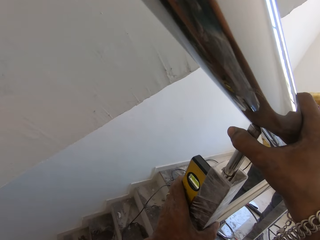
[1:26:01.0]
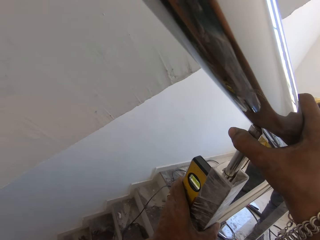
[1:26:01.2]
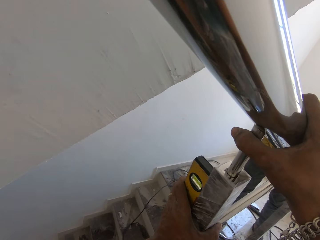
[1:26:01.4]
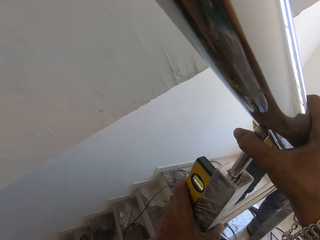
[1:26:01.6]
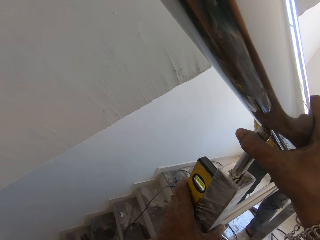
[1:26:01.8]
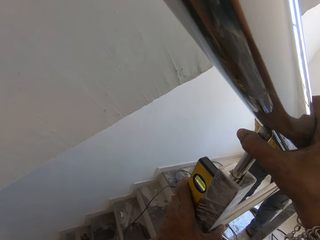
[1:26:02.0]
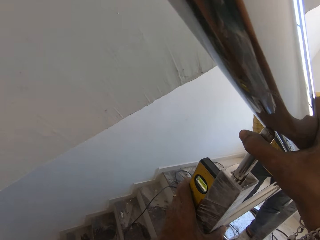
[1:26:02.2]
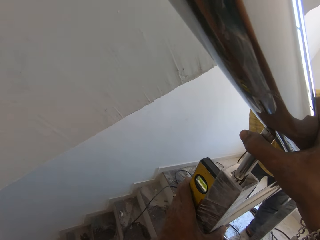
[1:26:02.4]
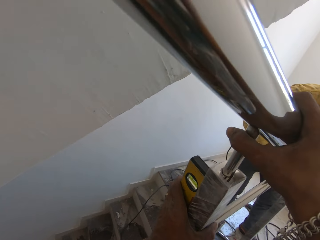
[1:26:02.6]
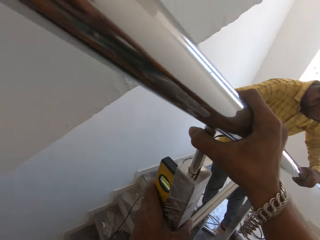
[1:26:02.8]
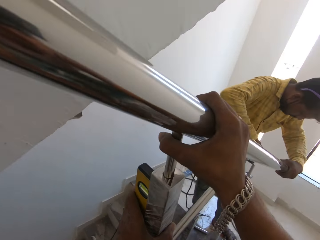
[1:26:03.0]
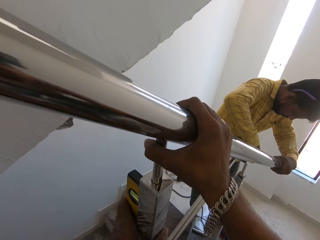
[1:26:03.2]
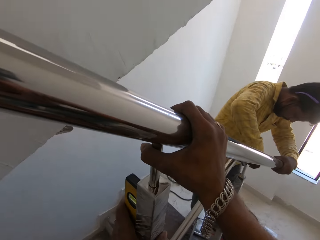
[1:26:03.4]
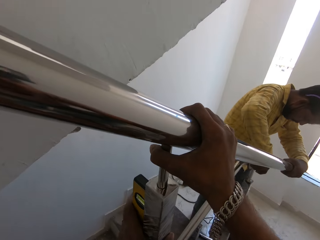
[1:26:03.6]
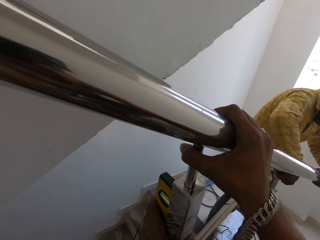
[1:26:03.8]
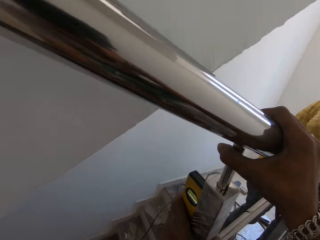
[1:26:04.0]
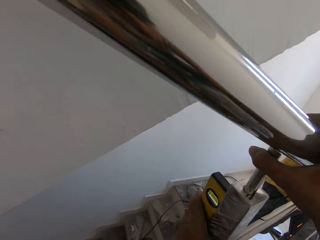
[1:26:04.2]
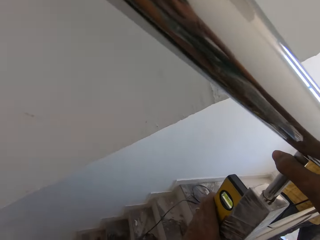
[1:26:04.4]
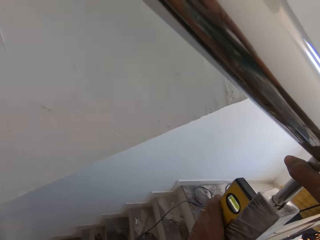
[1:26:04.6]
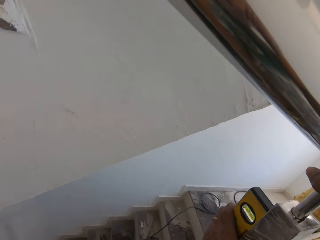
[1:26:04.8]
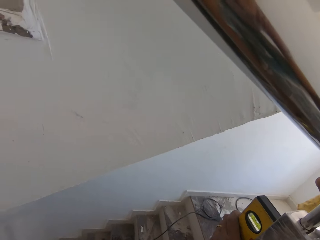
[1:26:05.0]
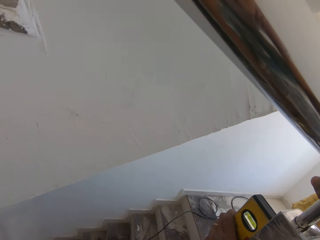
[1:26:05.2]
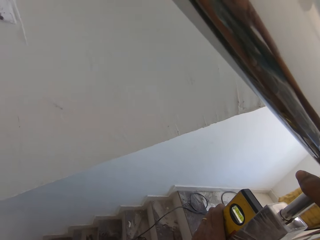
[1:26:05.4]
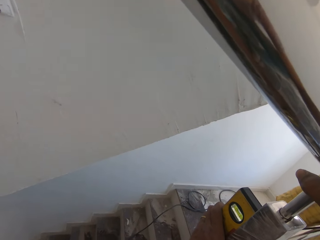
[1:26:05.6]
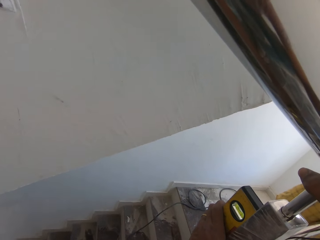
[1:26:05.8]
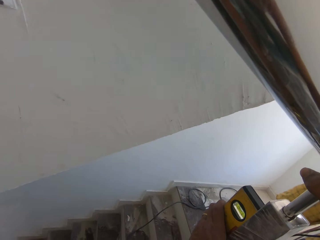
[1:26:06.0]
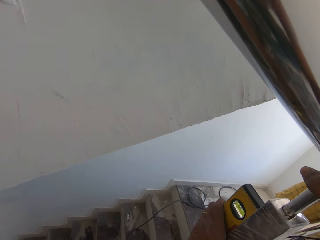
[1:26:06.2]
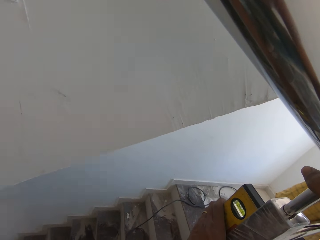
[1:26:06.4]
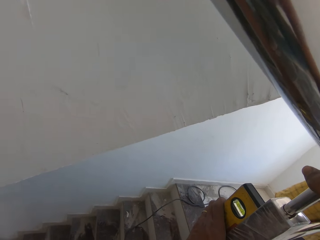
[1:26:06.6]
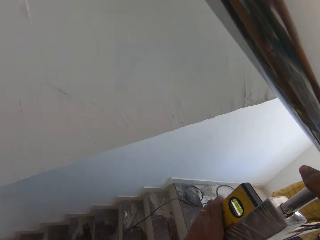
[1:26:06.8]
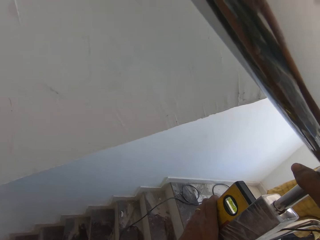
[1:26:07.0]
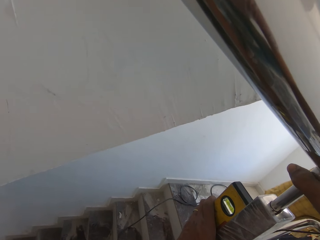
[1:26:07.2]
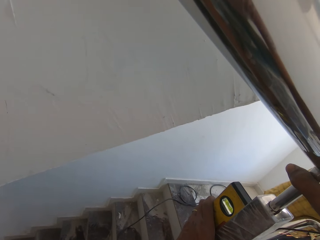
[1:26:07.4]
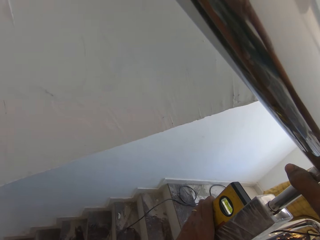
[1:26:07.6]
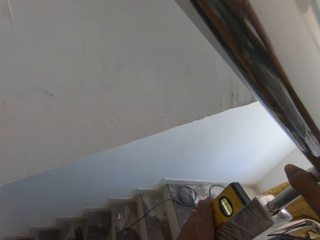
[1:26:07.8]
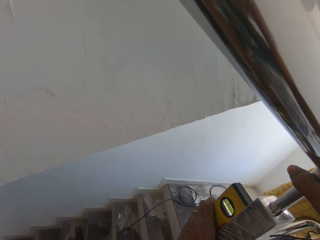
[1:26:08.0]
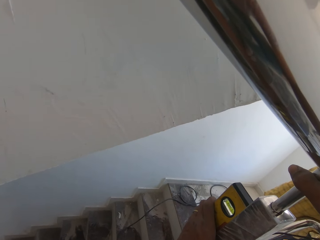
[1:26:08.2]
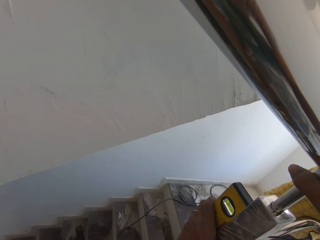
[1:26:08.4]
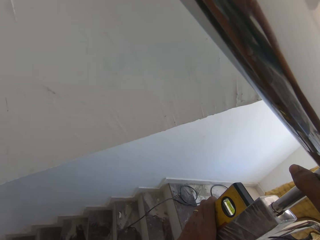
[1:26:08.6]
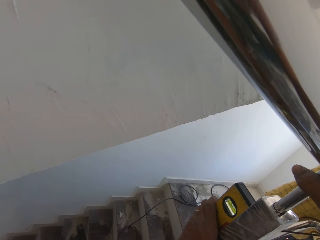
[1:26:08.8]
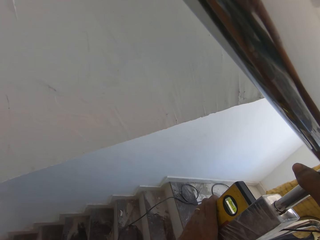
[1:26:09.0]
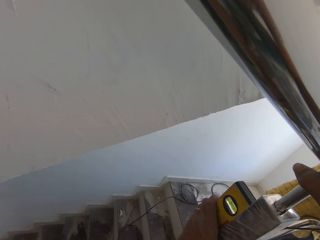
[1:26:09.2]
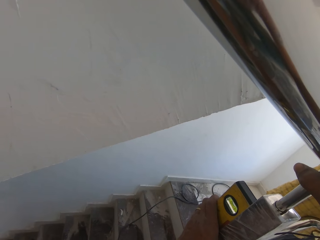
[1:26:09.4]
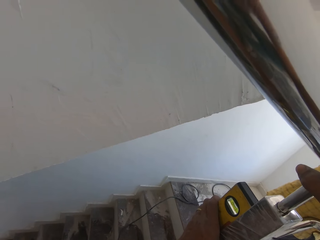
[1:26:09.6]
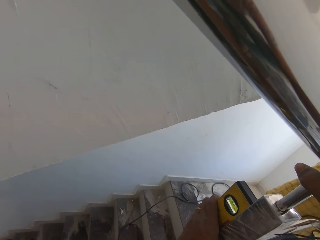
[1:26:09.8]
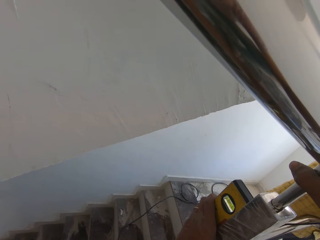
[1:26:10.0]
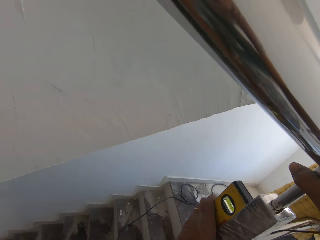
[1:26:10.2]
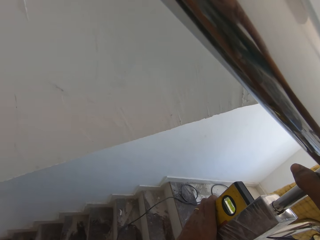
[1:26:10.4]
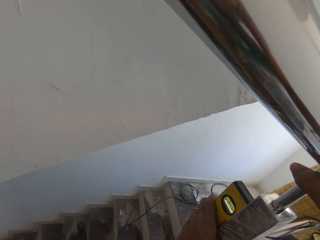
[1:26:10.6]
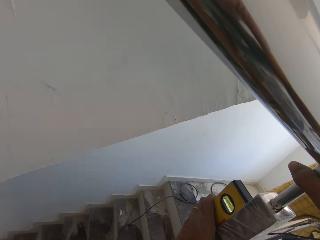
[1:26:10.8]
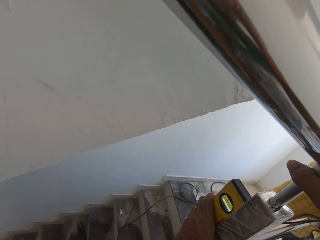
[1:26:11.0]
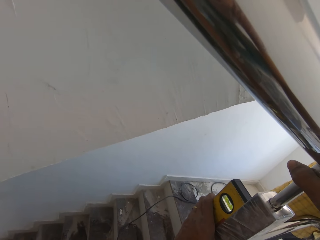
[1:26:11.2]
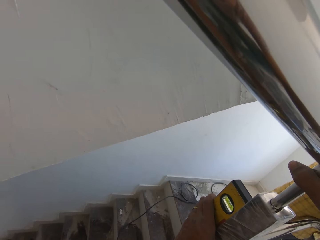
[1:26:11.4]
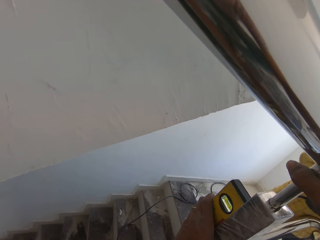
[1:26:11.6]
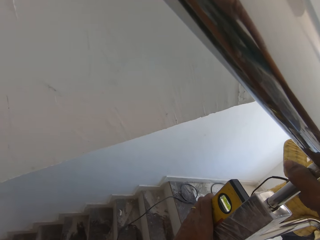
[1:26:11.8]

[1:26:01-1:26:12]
A man polishes the balusters with the angle grinder in his right hand. He grinds the metal. The camera wearer looks around.

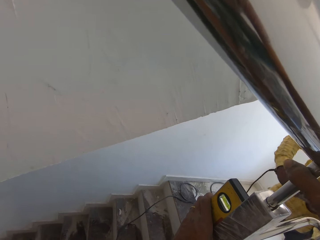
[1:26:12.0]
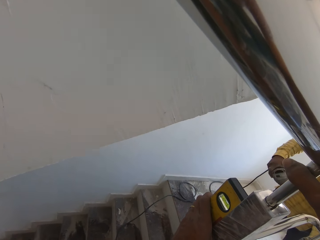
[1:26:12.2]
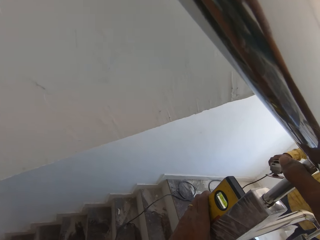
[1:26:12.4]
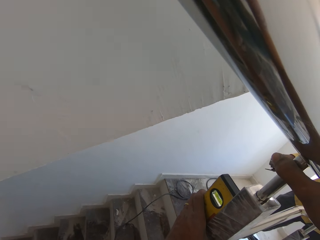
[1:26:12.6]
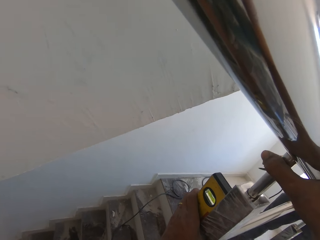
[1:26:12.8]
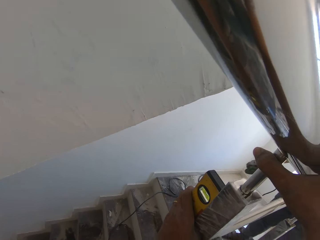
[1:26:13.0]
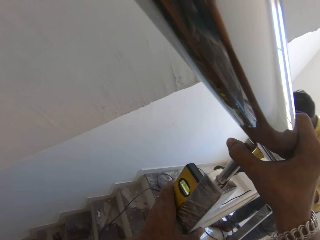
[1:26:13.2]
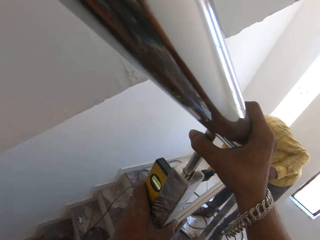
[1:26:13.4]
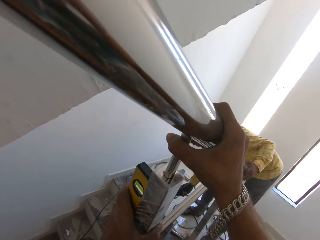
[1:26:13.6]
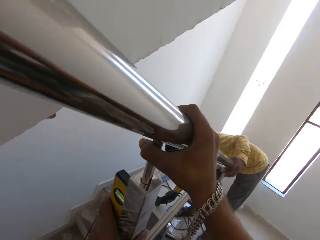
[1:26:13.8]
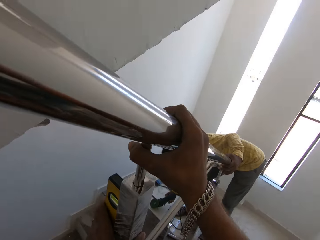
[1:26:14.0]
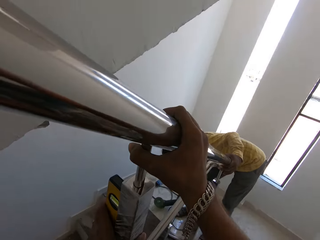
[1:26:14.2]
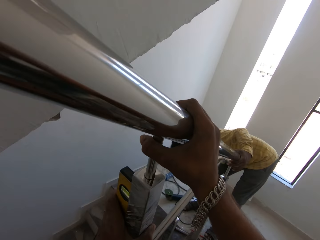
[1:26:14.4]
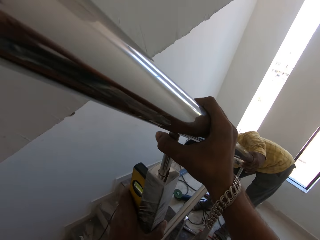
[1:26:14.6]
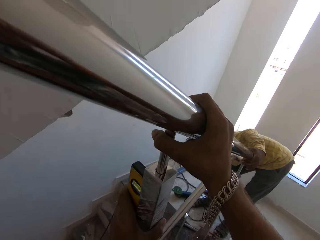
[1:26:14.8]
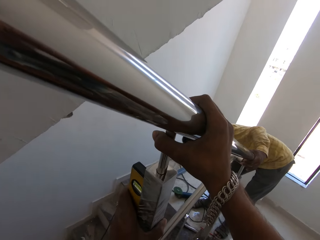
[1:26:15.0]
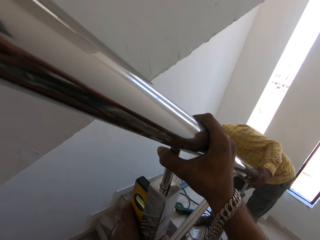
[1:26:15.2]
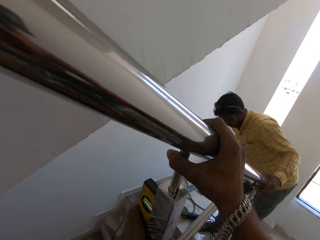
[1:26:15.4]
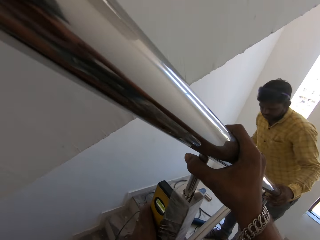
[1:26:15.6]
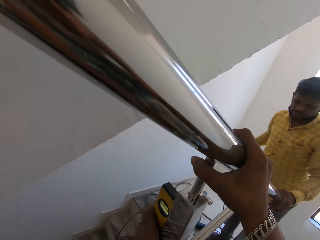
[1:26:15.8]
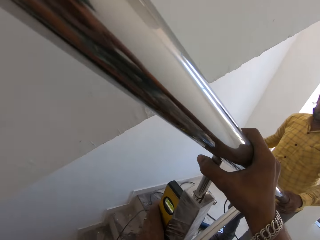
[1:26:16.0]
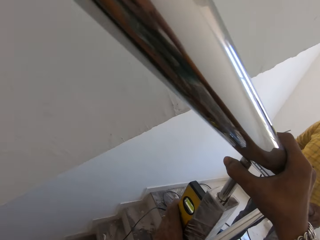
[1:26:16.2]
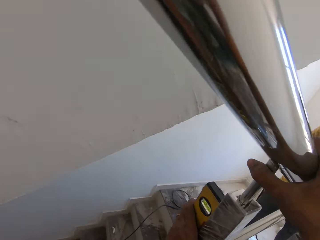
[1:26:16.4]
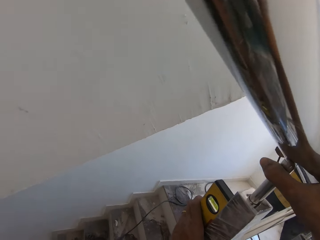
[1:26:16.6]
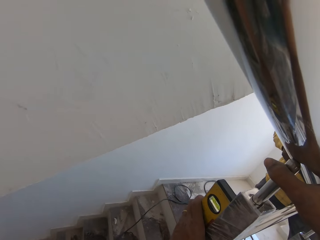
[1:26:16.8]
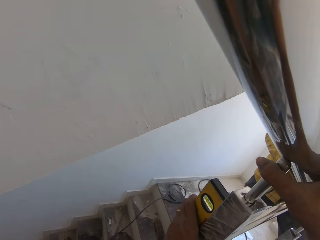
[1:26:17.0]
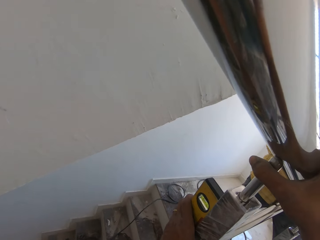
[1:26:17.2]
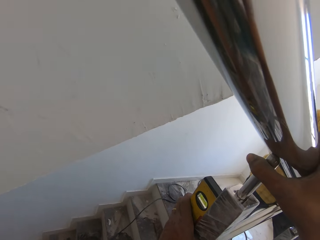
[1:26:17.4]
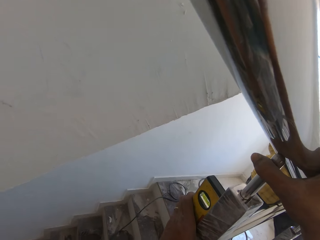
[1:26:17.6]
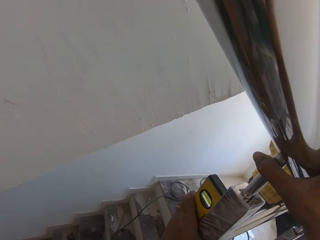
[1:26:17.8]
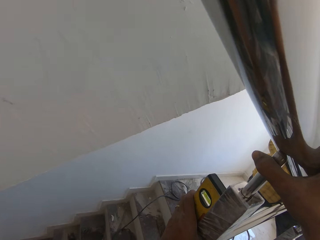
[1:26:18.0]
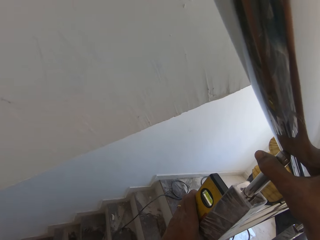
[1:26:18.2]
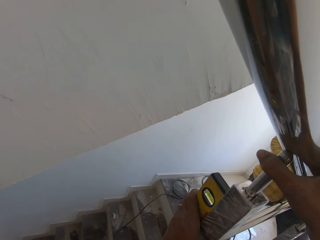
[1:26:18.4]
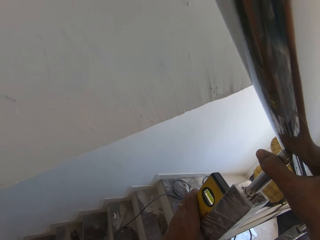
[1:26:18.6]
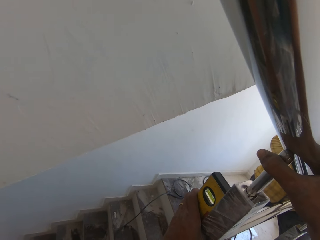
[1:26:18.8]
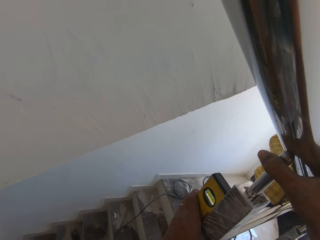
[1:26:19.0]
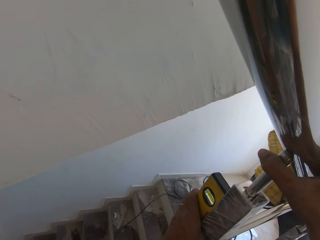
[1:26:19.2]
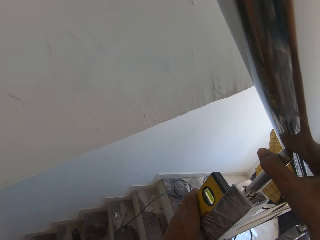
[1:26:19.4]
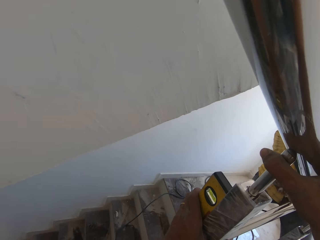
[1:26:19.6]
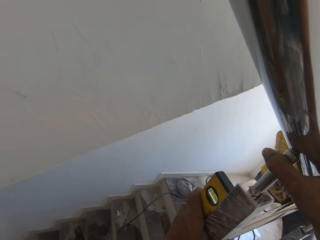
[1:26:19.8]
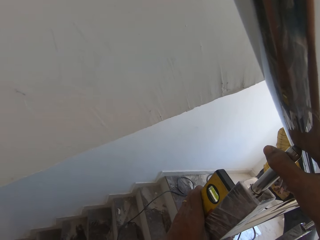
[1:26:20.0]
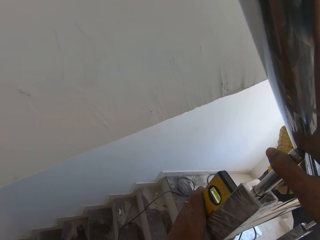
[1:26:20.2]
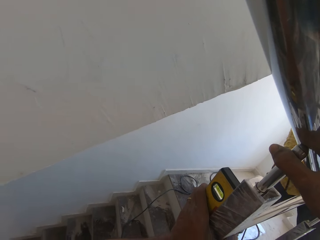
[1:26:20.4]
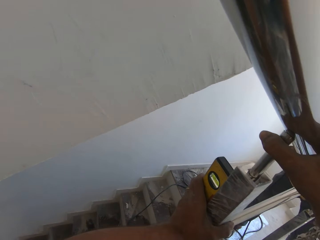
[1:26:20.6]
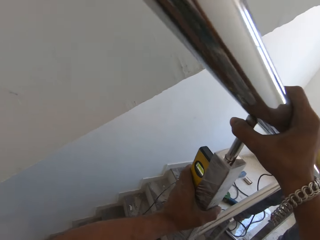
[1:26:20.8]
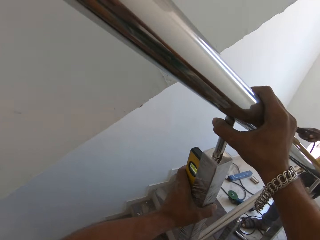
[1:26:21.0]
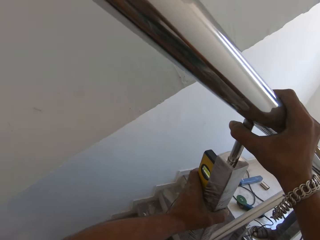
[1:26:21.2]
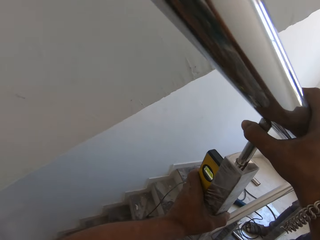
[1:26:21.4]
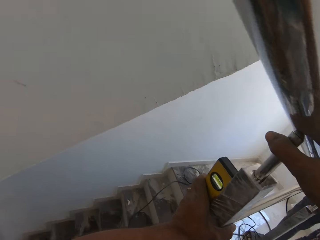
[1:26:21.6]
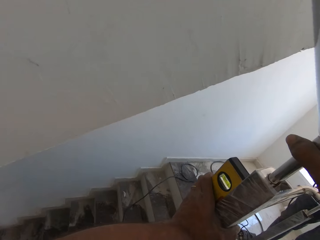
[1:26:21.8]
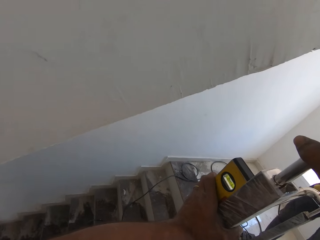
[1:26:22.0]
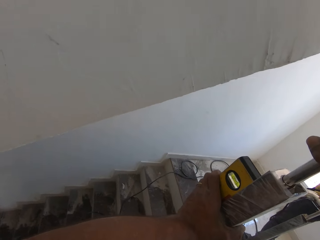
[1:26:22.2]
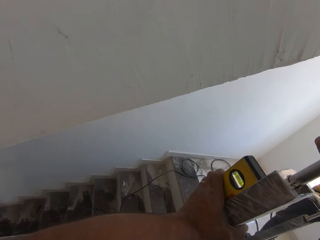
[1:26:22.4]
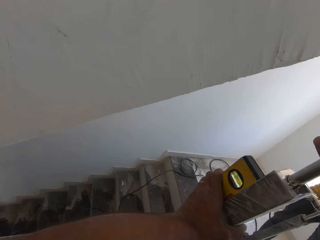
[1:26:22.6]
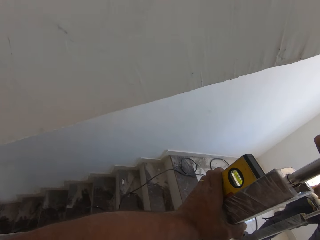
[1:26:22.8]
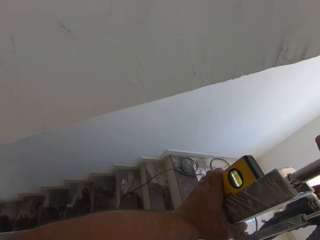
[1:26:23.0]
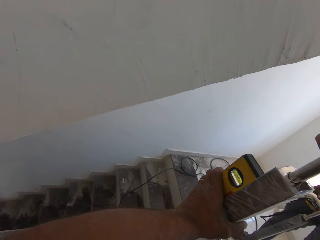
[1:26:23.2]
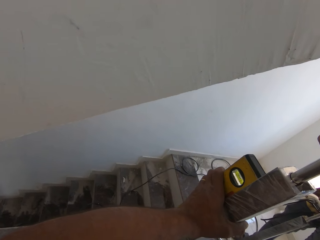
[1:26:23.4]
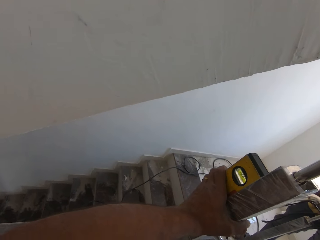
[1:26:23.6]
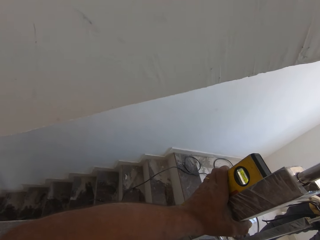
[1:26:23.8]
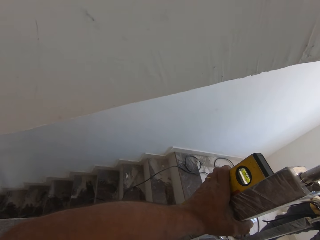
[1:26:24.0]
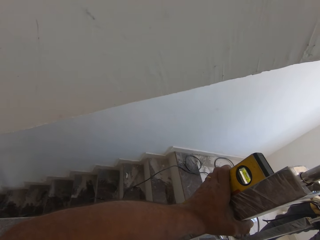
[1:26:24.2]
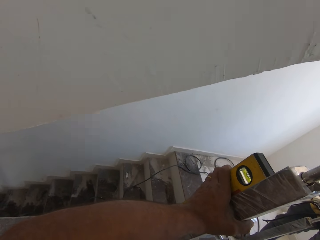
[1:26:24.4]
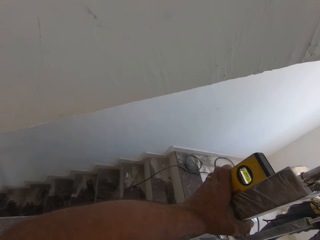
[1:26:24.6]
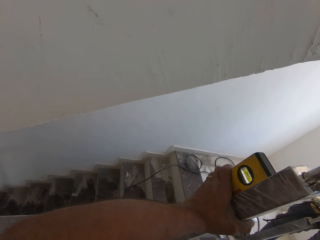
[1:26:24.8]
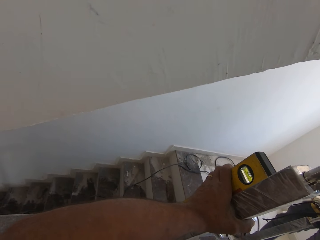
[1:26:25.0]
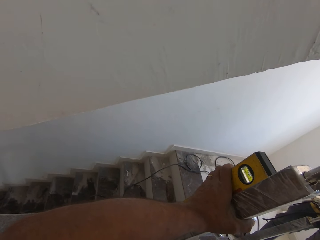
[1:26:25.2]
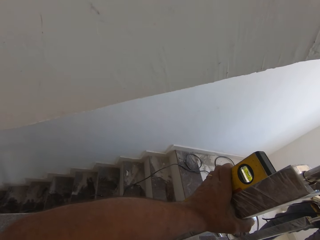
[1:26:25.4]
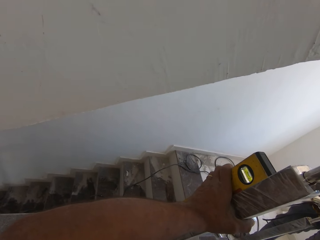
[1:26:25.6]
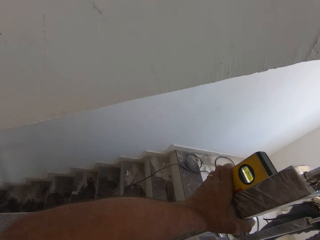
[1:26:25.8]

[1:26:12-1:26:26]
The man drops the angle grinder on the floor with his right hand. He picks up a welding earth clamp from the floor with his right hand. The camera wearer looks around. The man hits the balusters with the jumper cable in his right hand. The man converses with the camera wearer.
